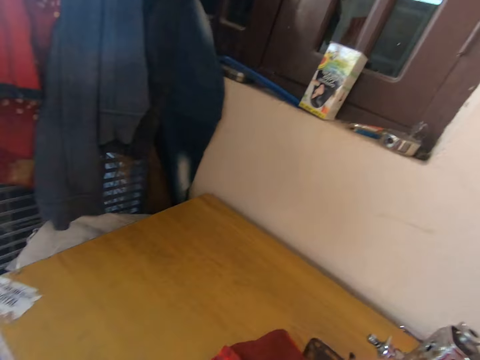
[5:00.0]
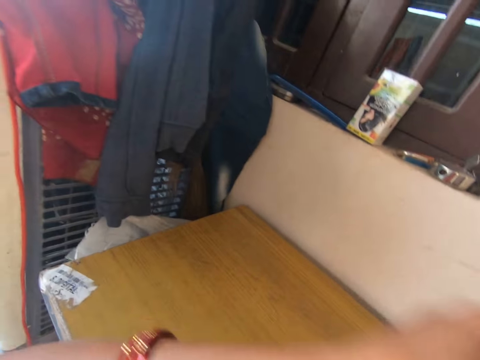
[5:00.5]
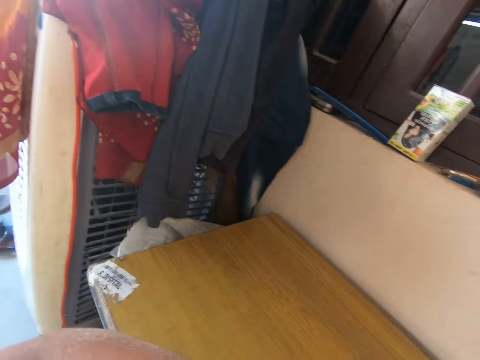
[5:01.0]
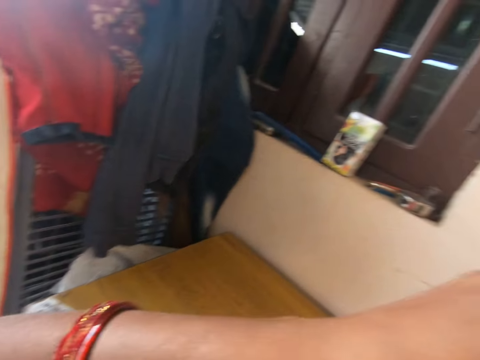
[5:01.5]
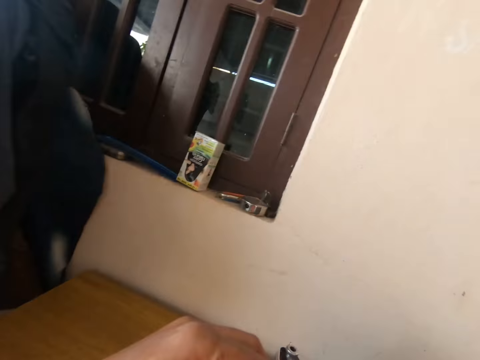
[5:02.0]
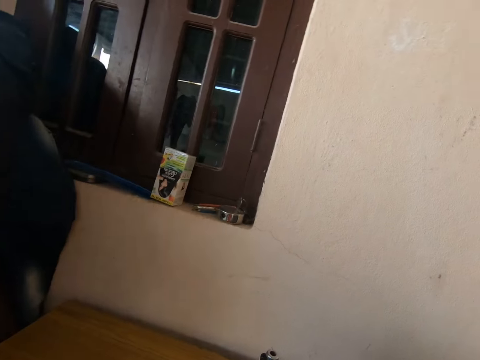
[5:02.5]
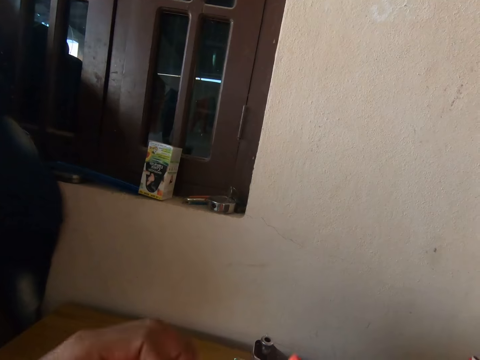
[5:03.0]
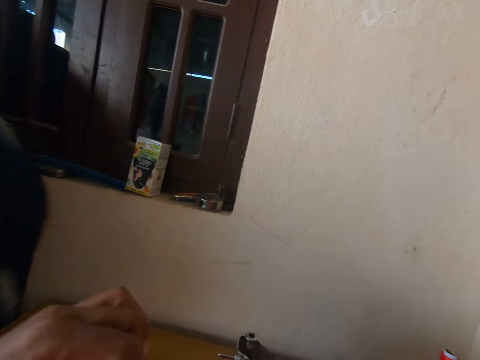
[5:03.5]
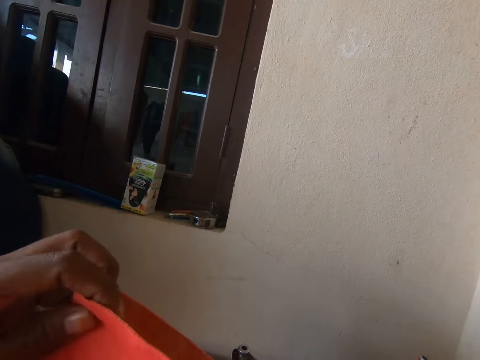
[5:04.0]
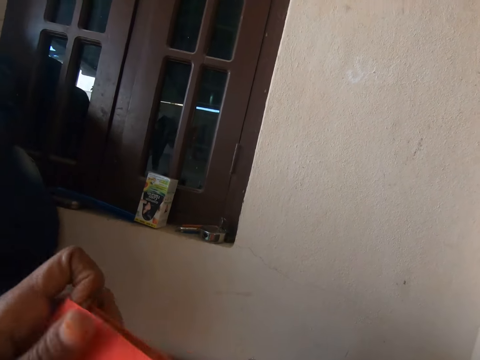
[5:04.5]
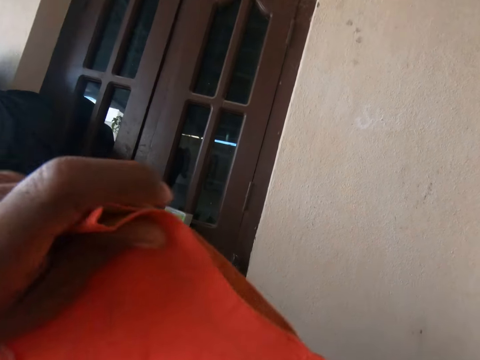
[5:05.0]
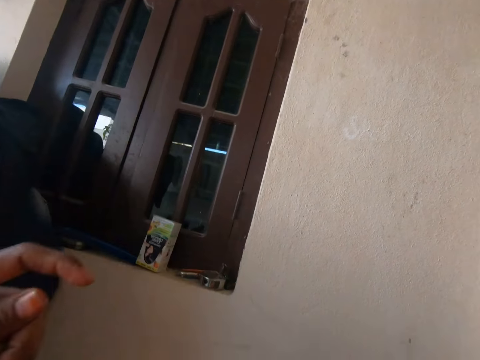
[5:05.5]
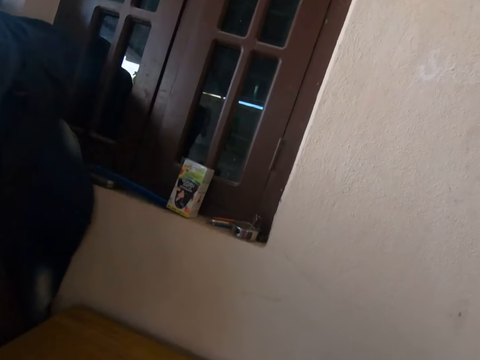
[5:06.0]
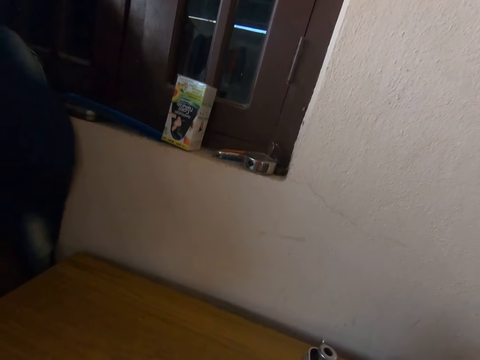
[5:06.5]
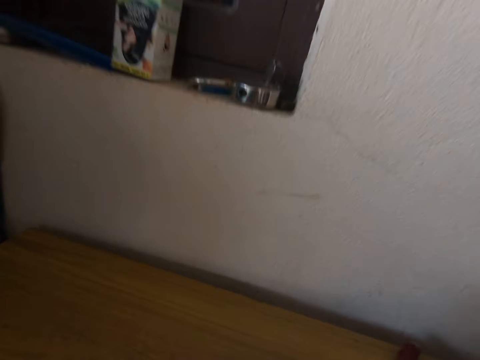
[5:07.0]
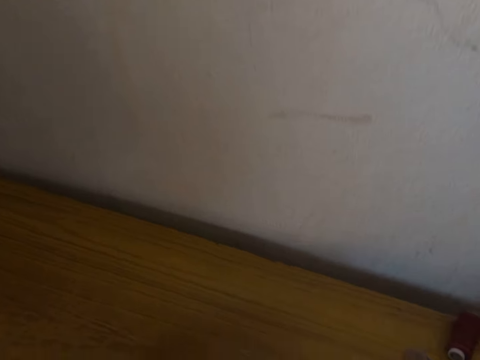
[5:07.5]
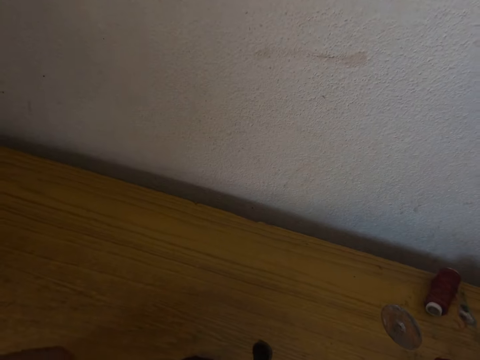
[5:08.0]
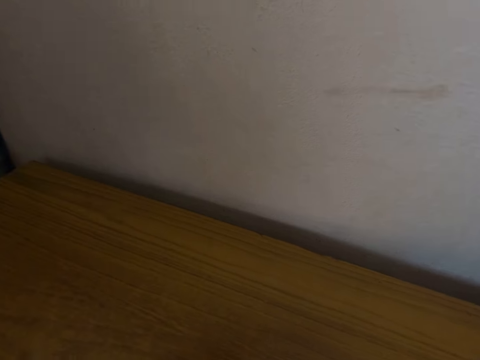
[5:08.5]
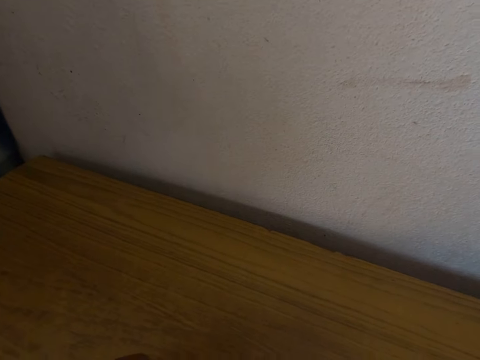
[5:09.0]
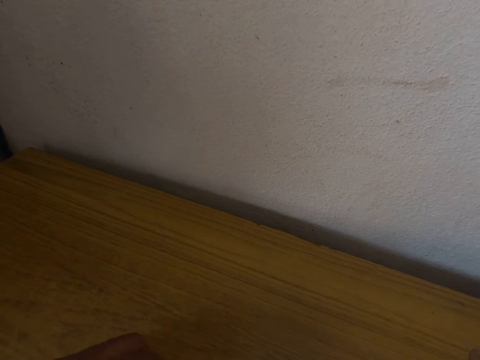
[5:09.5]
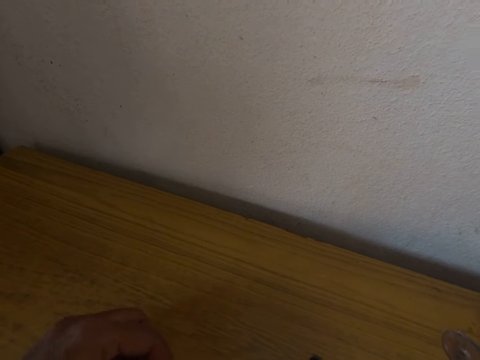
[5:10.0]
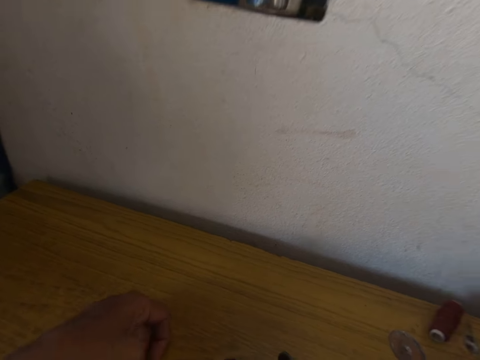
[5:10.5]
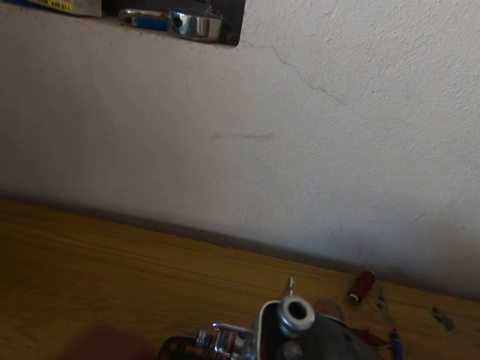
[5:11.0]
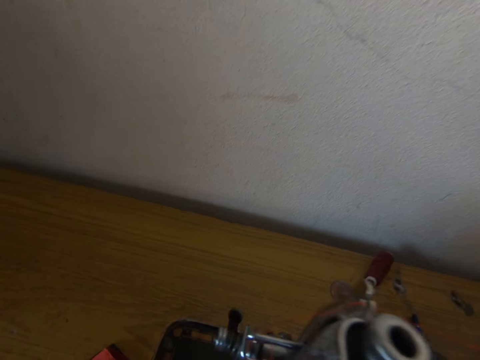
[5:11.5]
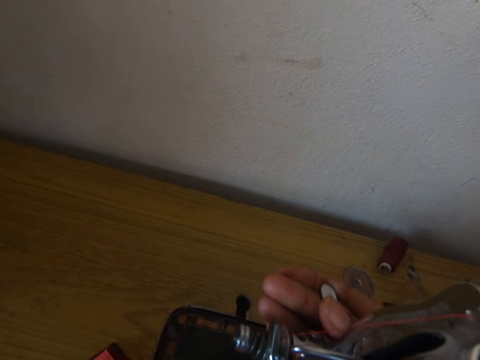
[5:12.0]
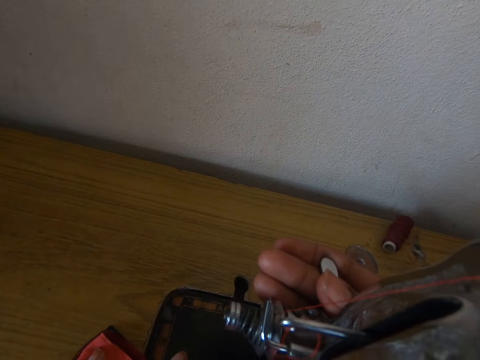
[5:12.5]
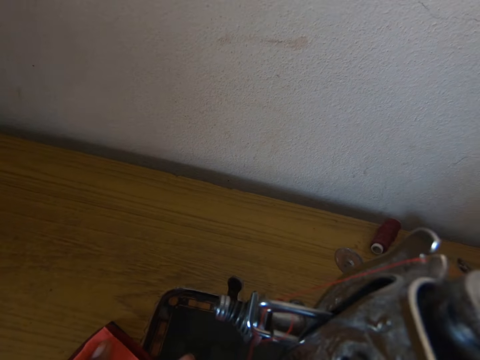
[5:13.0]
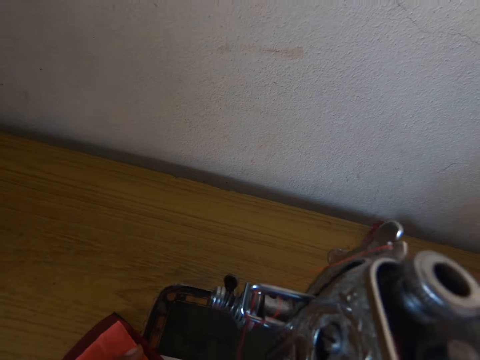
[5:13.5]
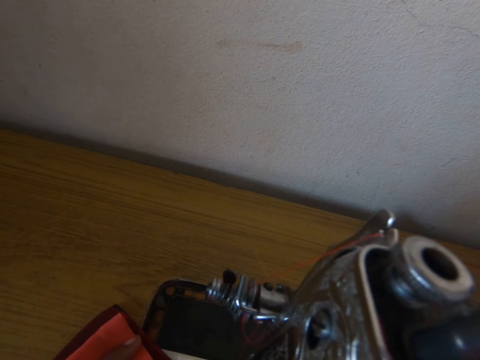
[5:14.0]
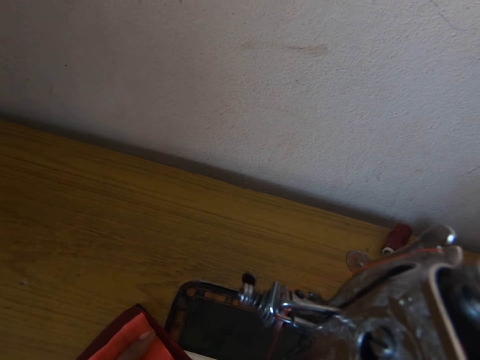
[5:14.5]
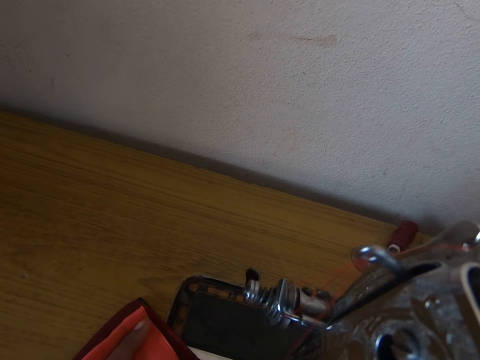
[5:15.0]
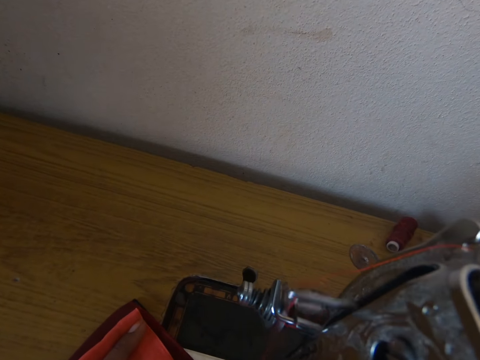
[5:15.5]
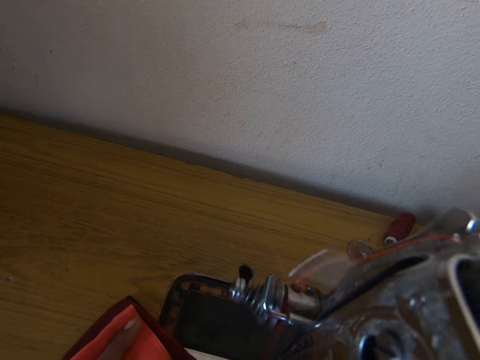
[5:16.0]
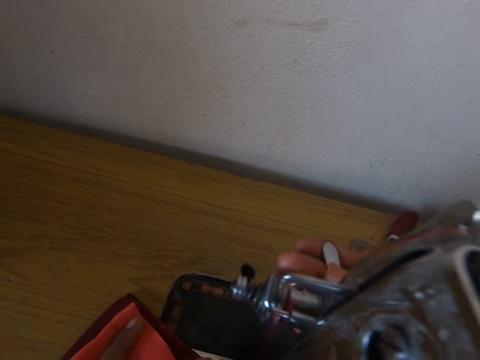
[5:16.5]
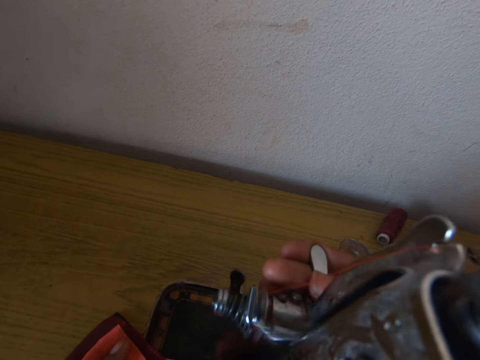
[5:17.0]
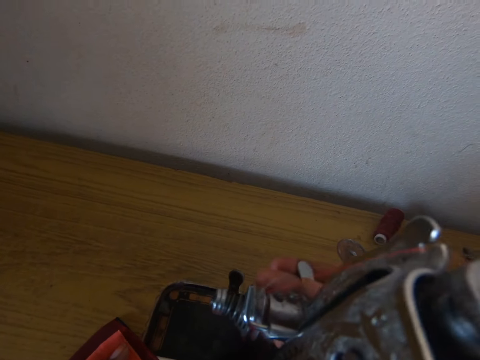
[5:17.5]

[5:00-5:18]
The camera wearer moves the cloth. They move the left hand. They straighten the cloth with both hands. They place the cloth on the sewing machine. They operate the sewing machine. They clip the sewing machine with the right hand. They run the sewing machine.

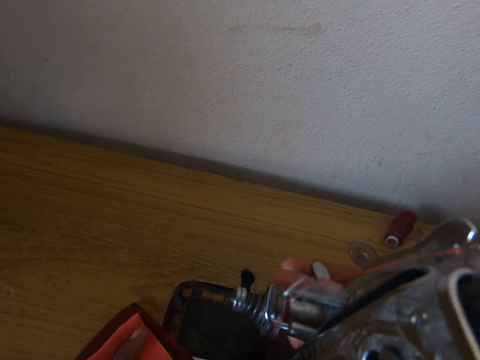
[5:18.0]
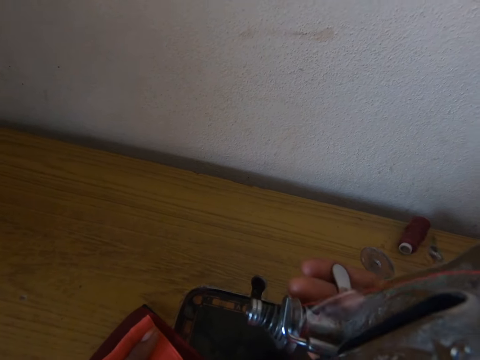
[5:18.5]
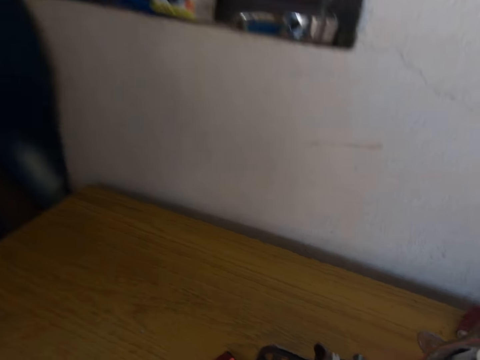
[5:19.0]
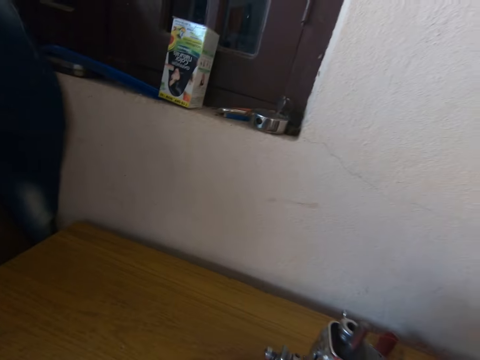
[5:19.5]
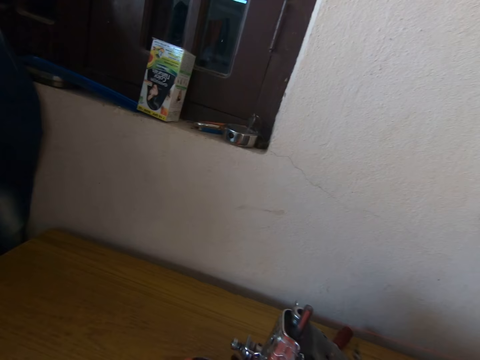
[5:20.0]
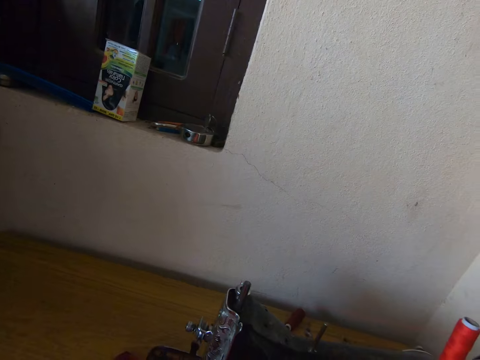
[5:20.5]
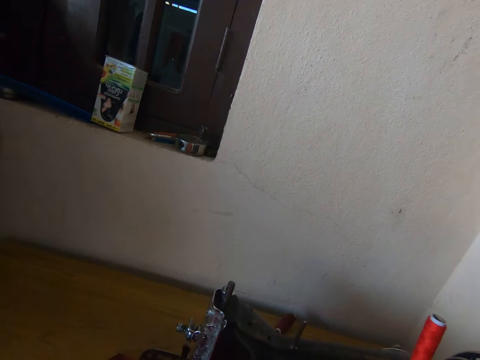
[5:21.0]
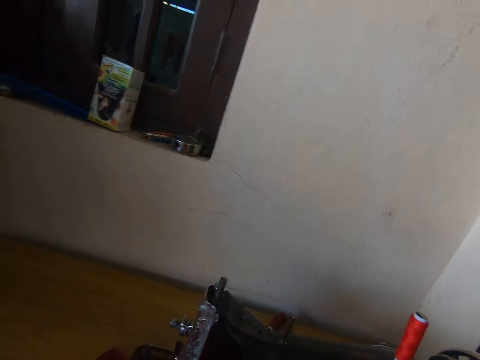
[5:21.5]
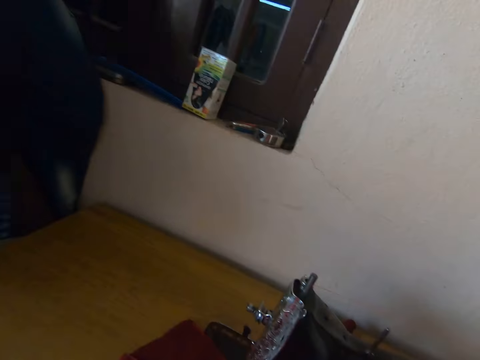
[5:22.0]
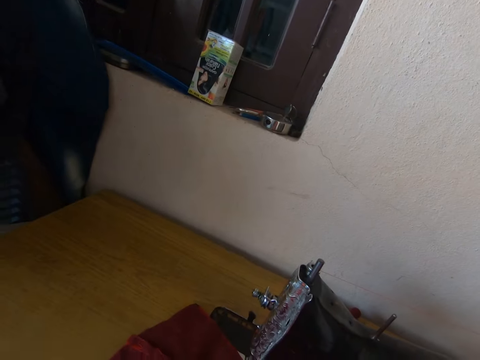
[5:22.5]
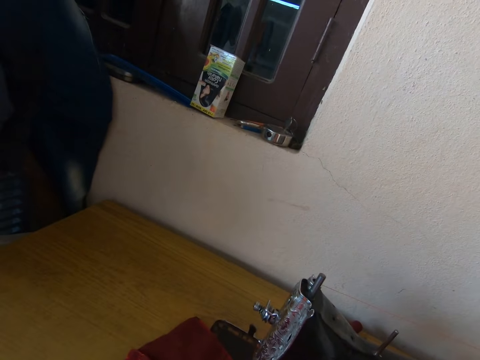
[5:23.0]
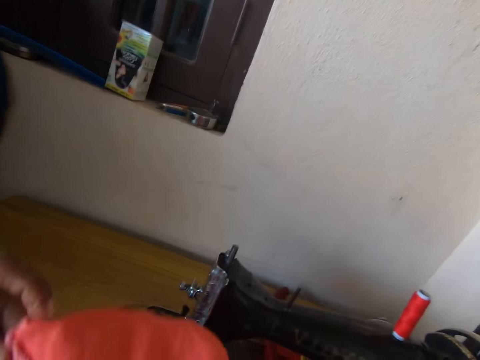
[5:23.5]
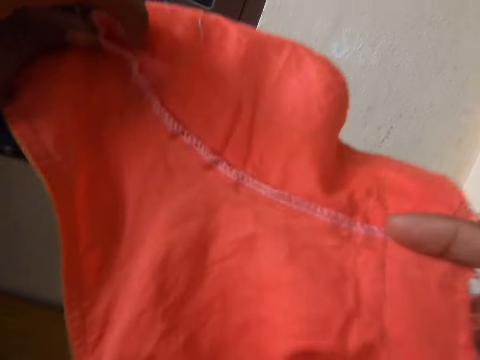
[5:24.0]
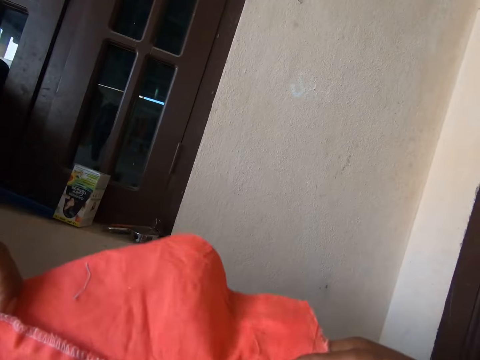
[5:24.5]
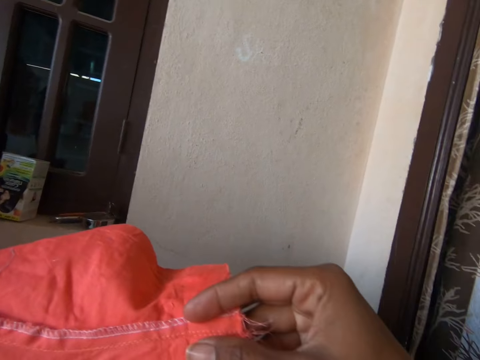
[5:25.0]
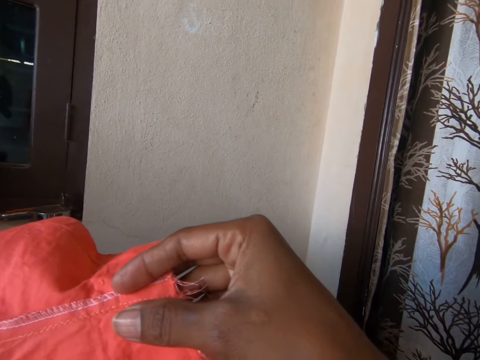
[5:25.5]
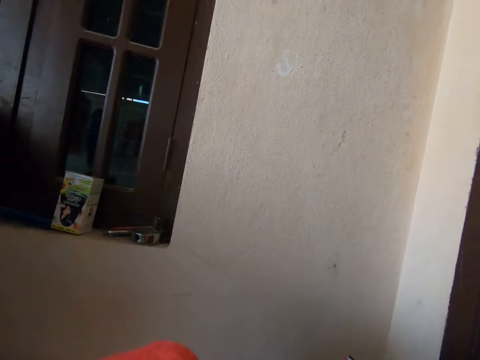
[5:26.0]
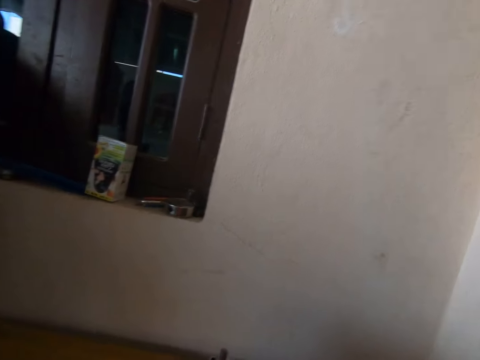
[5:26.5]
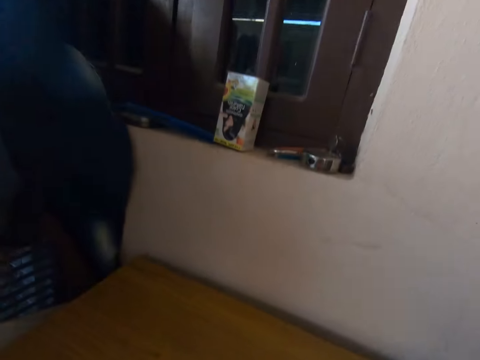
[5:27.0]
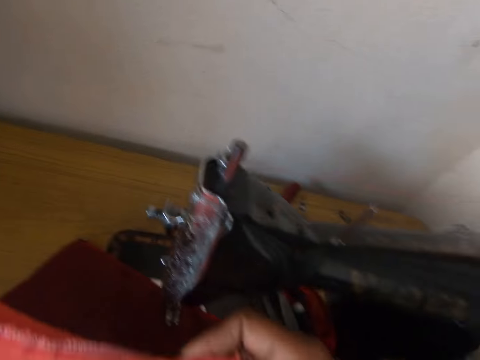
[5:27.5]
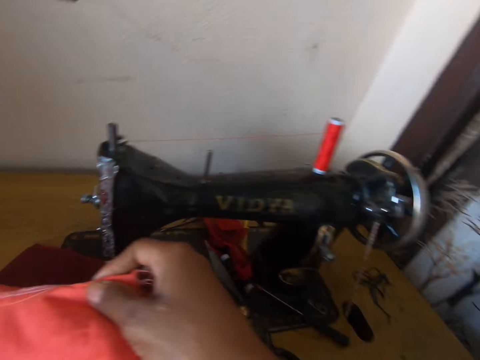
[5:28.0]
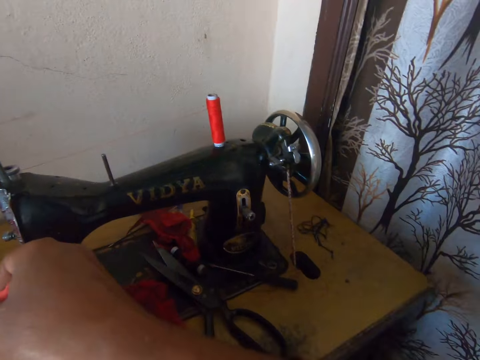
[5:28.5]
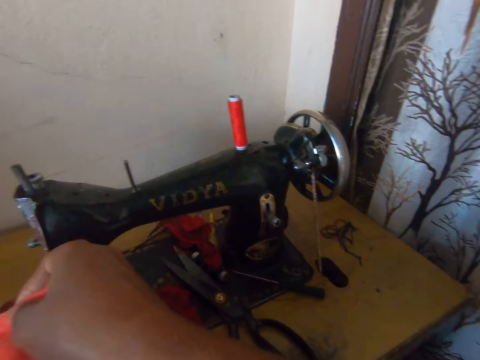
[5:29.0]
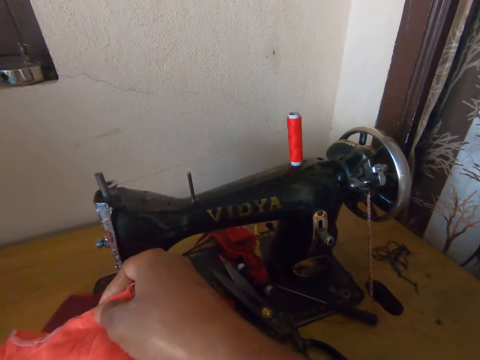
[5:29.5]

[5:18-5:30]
The camera wearer looks at the cloth. They lift the cloth with both hands.
